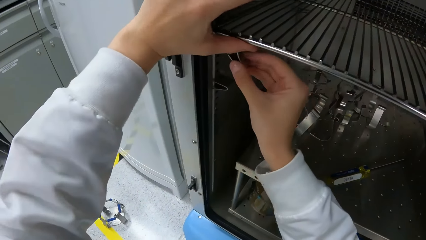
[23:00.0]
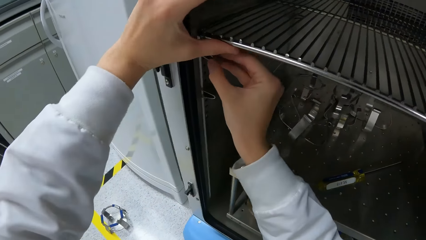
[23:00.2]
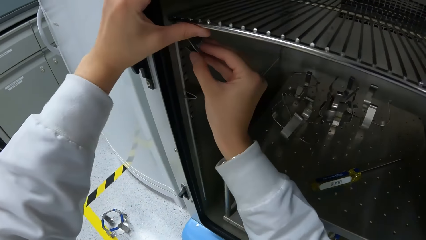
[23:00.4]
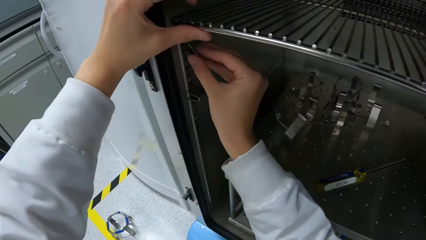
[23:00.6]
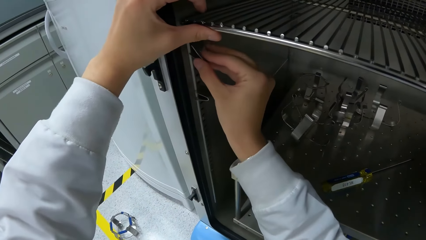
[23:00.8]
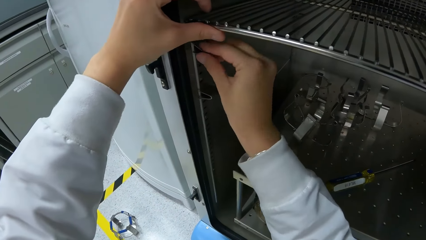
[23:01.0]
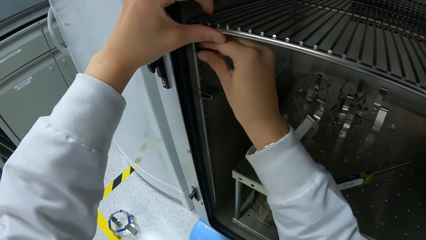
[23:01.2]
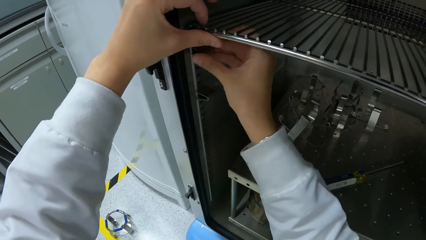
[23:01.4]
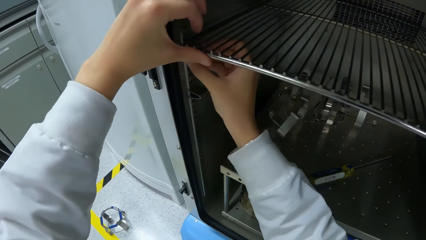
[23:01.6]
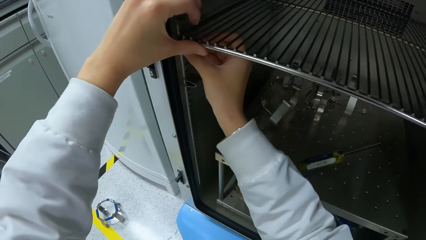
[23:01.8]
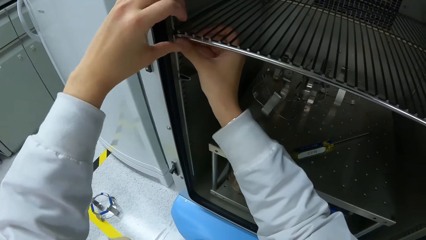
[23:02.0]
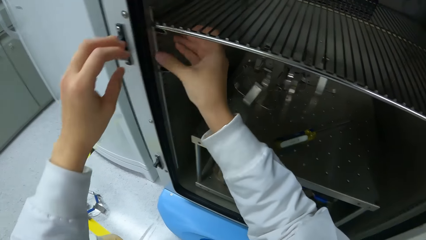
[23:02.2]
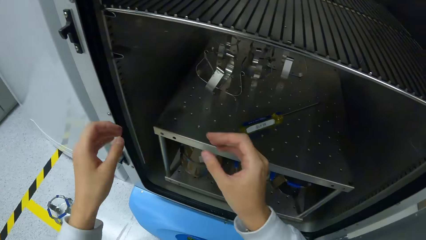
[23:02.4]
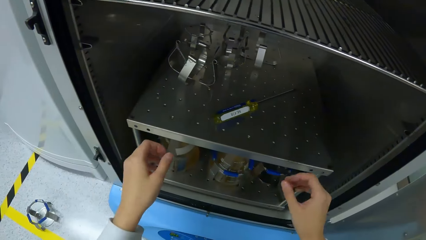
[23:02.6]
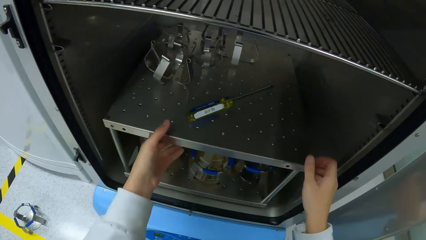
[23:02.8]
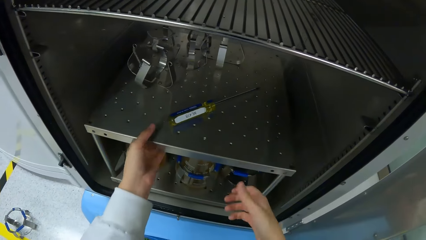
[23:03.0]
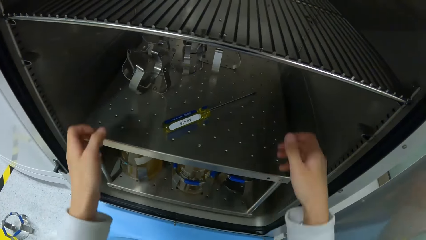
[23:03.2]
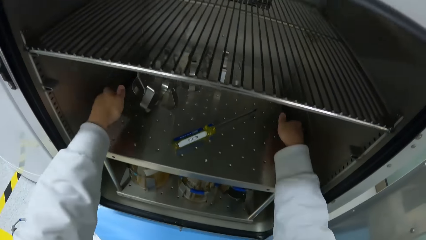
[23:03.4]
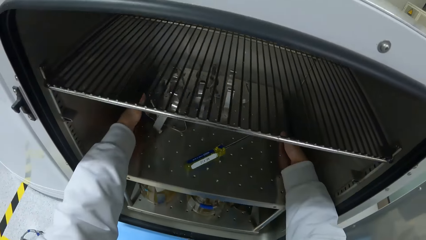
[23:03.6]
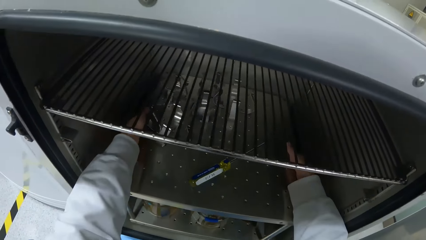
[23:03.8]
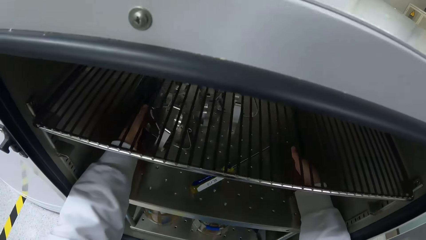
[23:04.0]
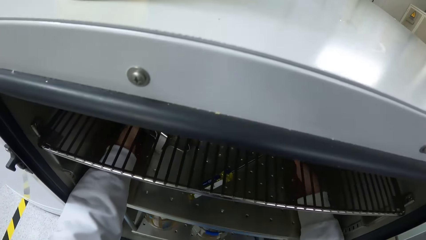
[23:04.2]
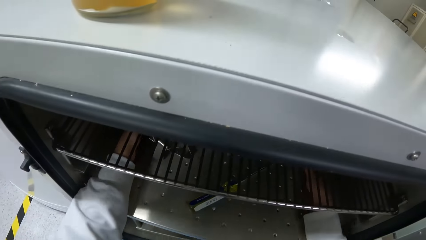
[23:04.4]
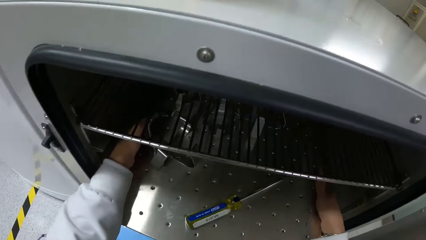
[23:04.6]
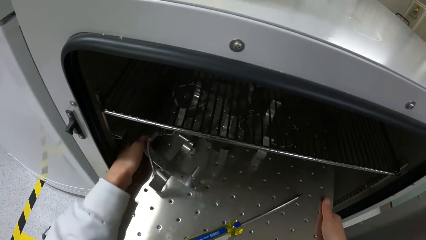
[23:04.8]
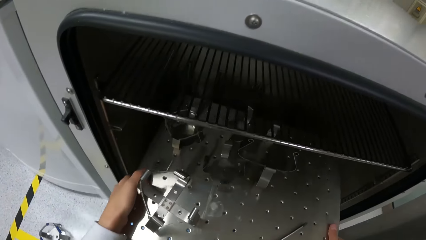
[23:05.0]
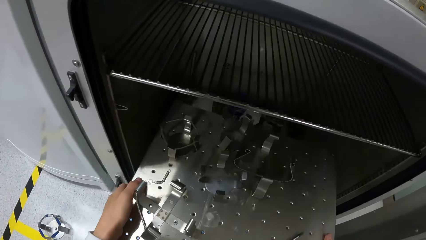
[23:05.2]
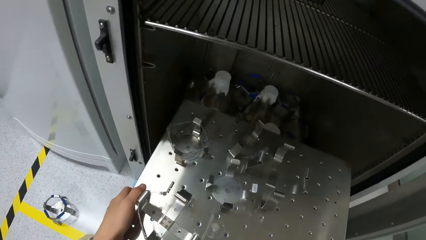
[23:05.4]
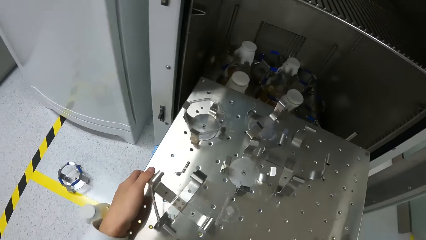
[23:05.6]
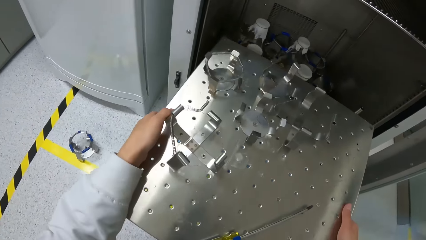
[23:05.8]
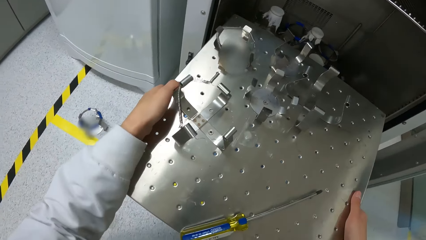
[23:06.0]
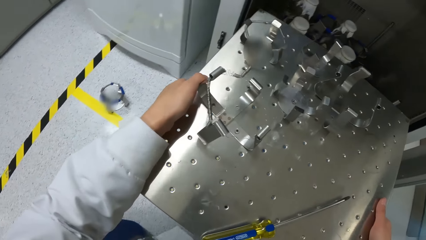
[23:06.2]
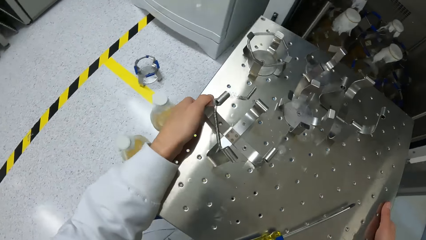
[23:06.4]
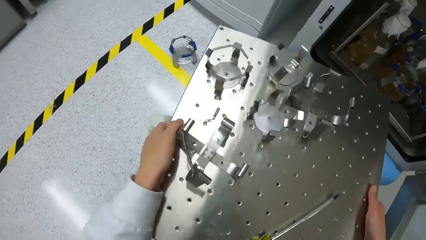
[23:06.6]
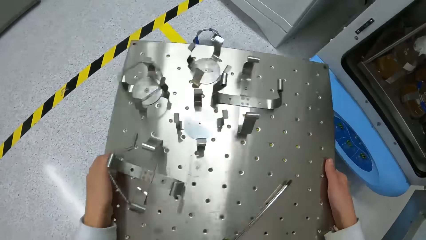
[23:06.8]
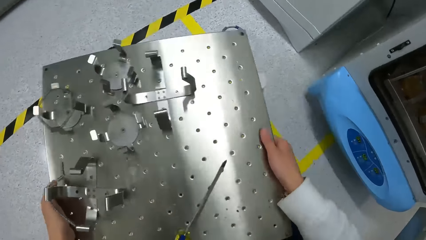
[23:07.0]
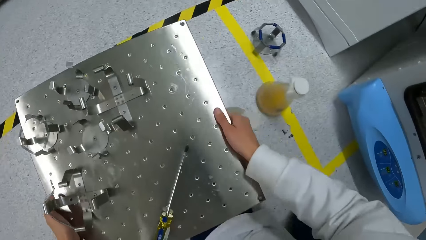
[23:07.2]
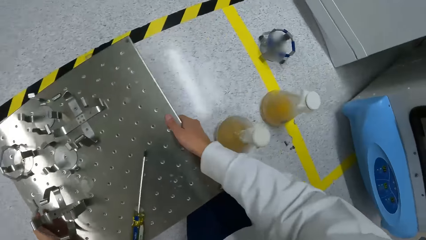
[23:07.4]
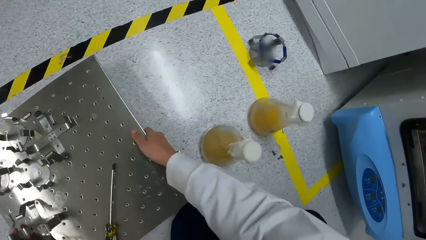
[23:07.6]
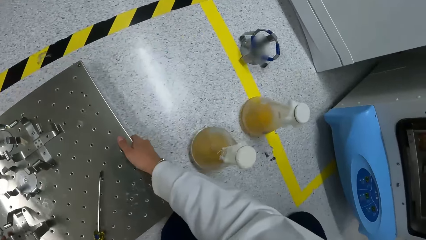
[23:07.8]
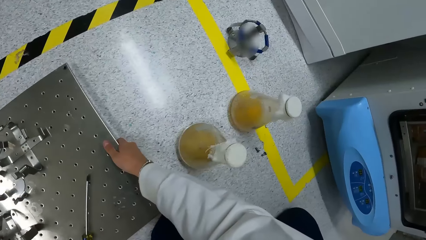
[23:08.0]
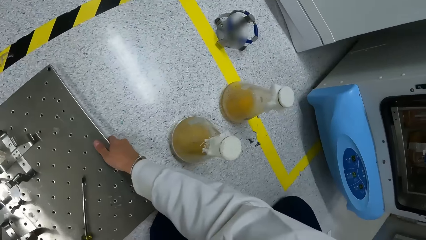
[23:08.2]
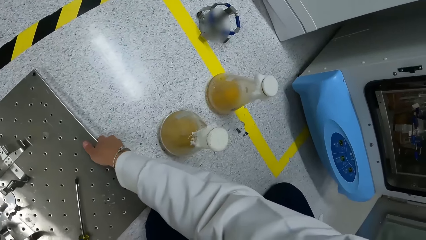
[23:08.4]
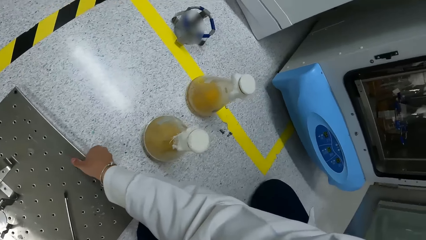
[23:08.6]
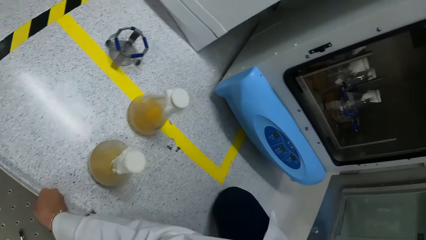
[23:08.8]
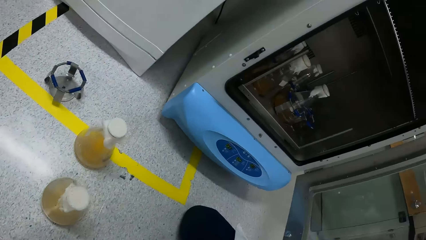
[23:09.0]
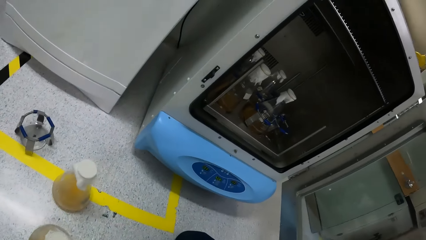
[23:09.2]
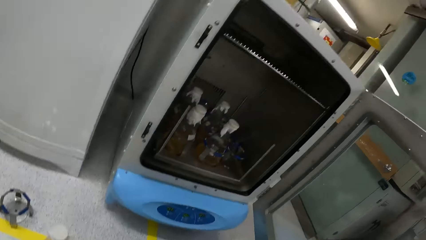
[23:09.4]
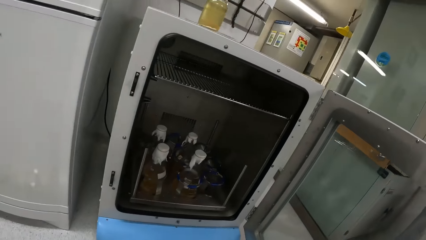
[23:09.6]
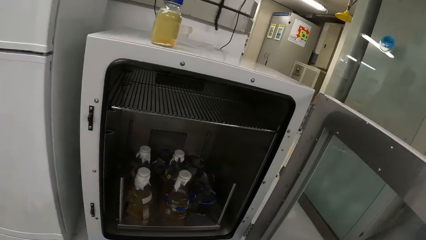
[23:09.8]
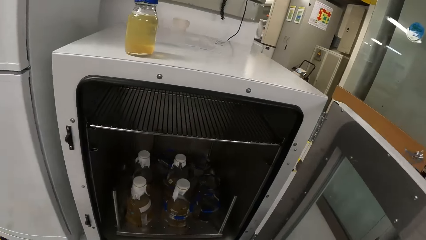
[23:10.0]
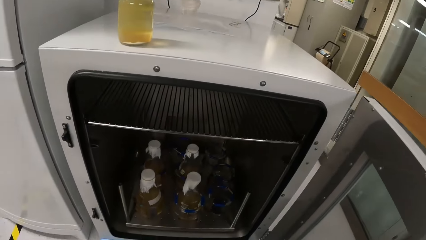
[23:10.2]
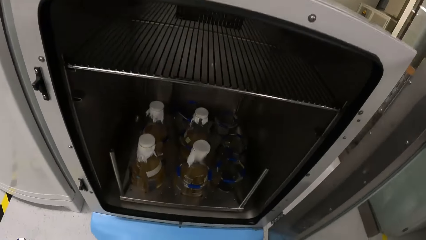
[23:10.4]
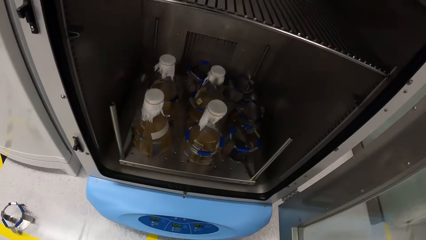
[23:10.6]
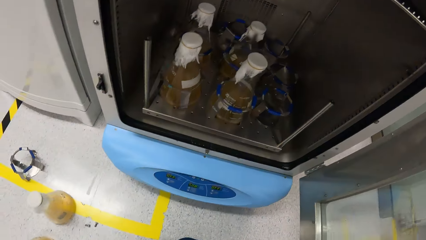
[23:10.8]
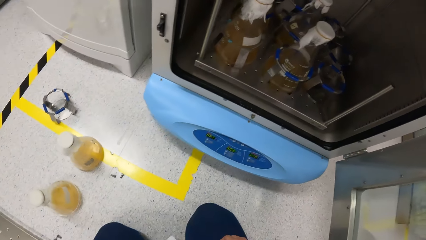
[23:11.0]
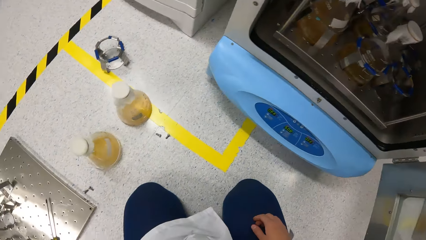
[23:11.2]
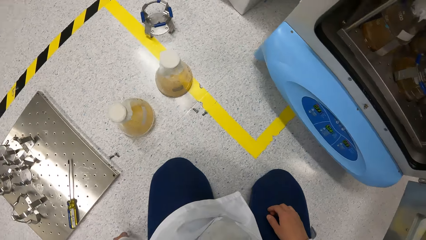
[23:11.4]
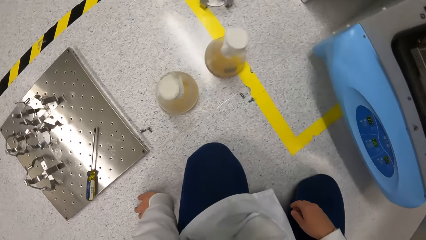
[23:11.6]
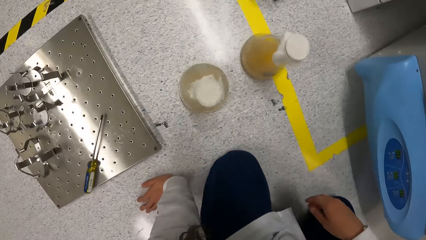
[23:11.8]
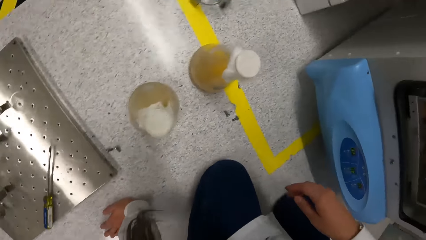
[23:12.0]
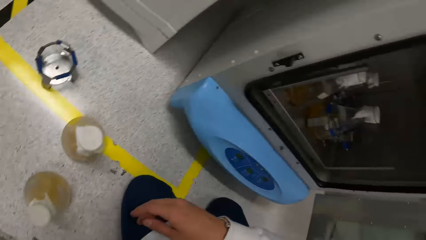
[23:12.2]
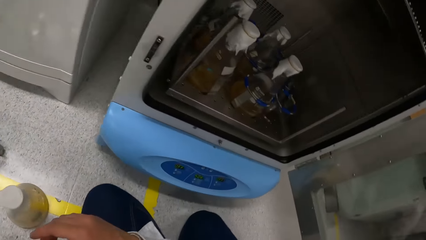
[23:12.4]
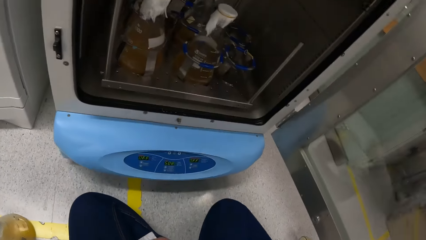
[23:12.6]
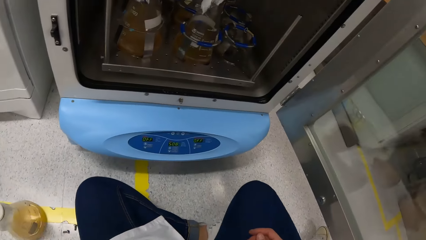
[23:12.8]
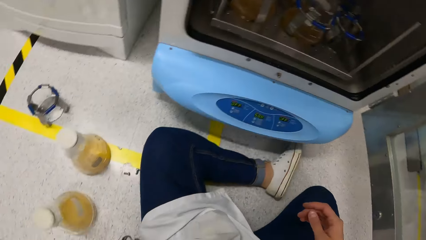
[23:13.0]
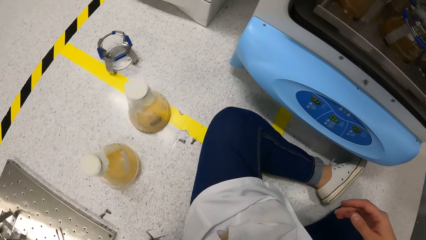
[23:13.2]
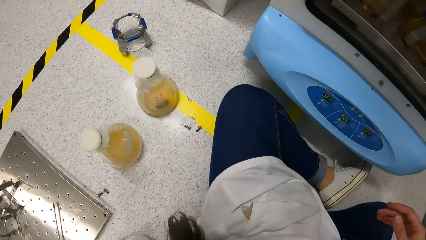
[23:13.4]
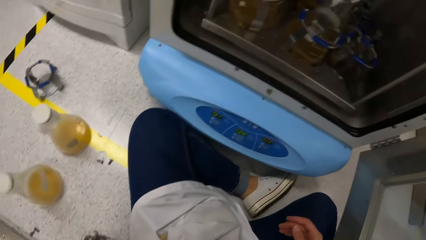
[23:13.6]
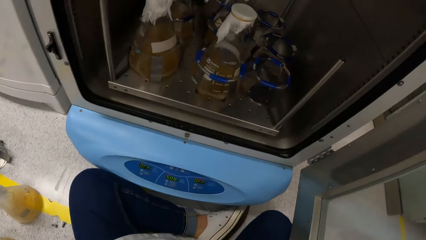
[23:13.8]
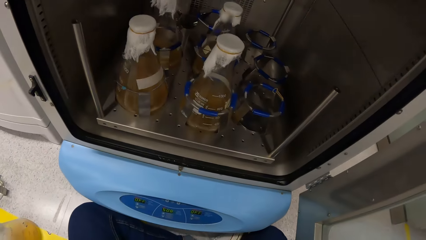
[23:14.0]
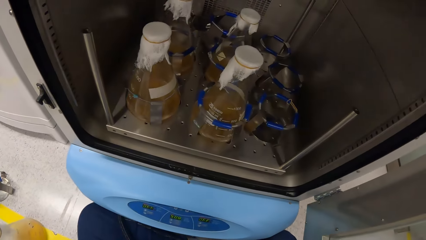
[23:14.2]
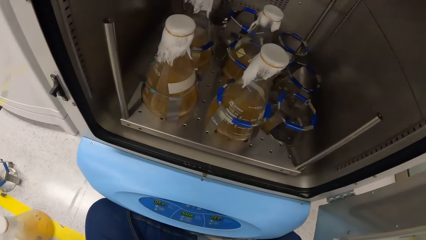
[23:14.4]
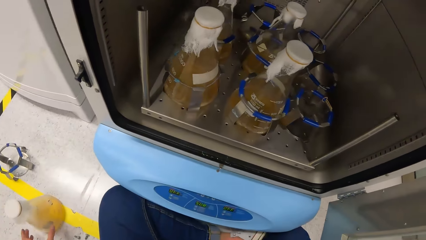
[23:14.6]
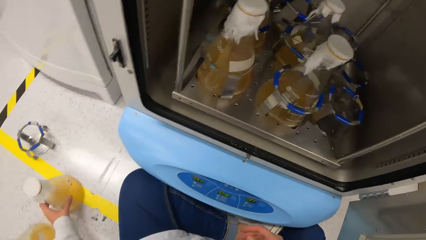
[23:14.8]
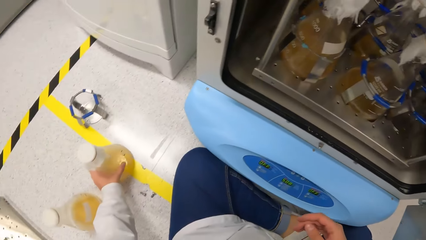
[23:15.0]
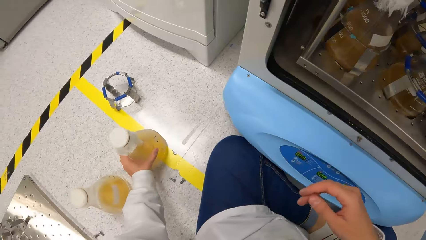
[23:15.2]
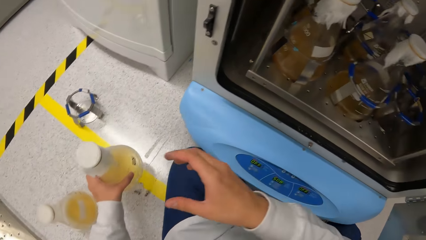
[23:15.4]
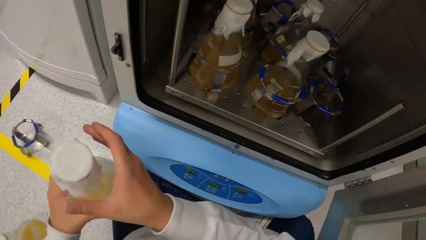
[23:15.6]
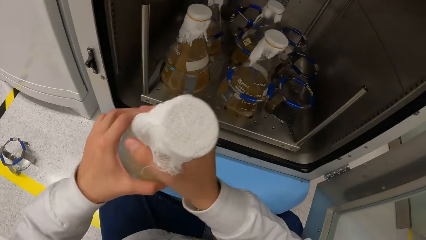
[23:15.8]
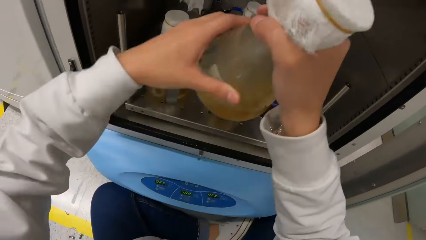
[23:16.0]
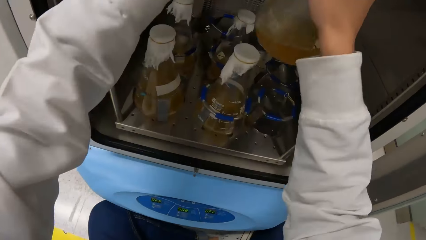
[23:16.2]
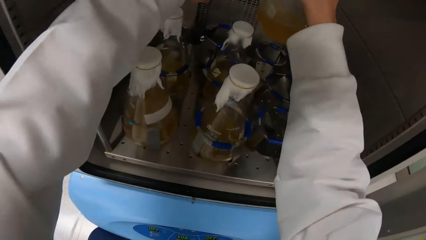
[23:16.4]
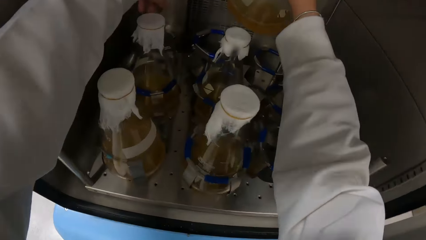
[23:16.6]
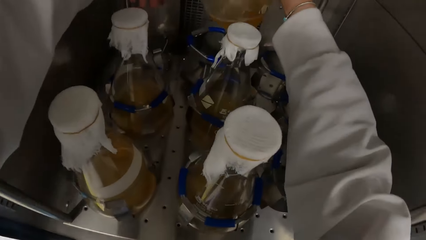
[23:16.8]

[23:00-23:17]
The camera wearer lifts the wire rack in the incubator with her left thumb. She clips the support hinge on the side of the incubator. She removes the tray from the incubator with both hands. She carries a stand. She places the tray in both hands on the floor. She picks up a conical flask from the floor with her left hand and passes the conical flask in her left hand to her right hand.
